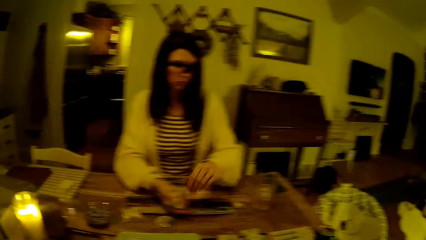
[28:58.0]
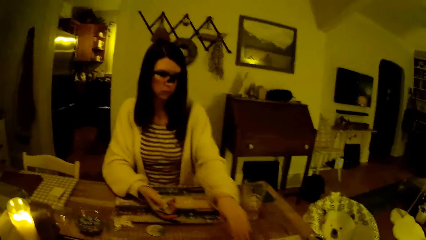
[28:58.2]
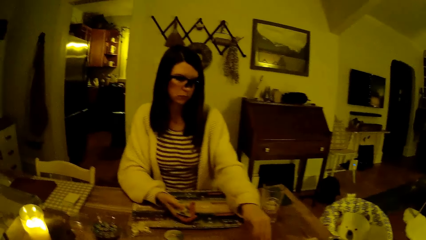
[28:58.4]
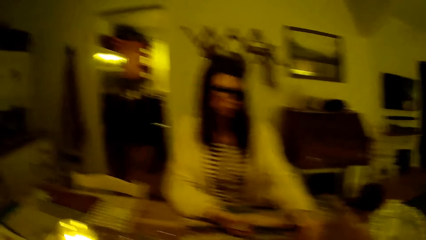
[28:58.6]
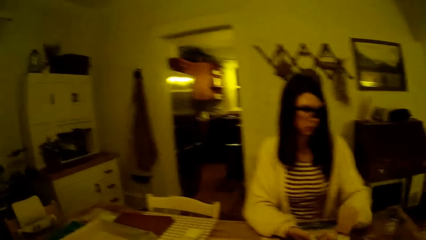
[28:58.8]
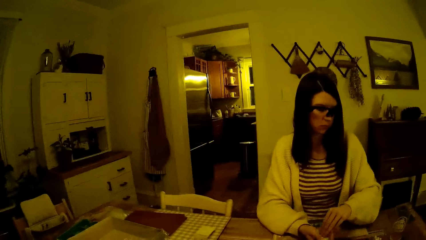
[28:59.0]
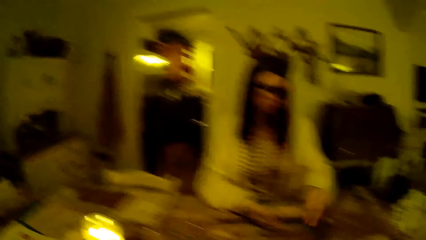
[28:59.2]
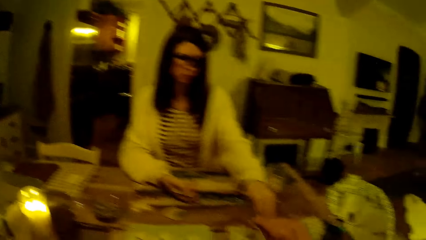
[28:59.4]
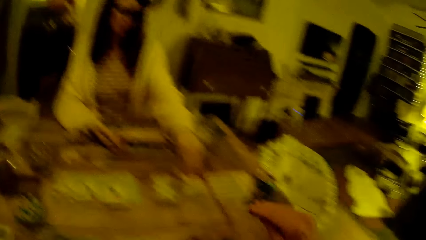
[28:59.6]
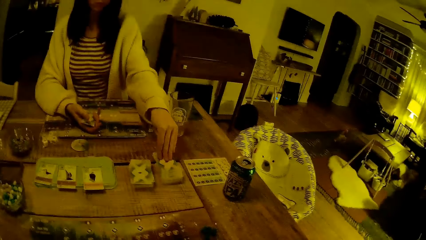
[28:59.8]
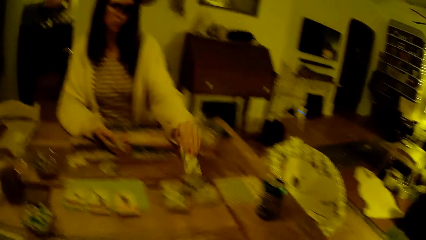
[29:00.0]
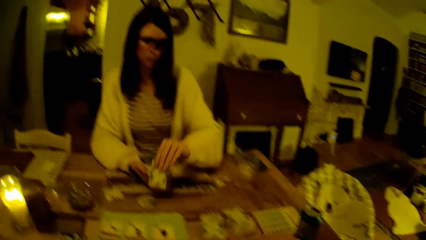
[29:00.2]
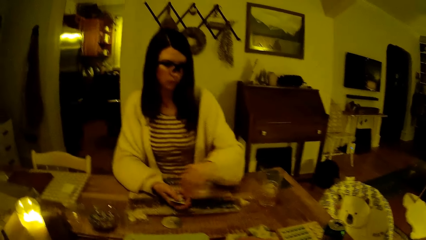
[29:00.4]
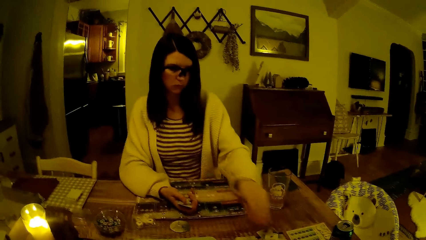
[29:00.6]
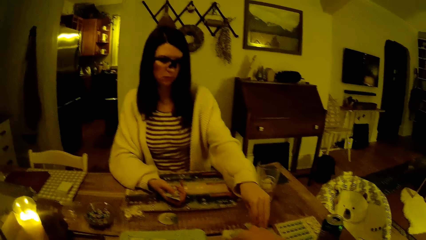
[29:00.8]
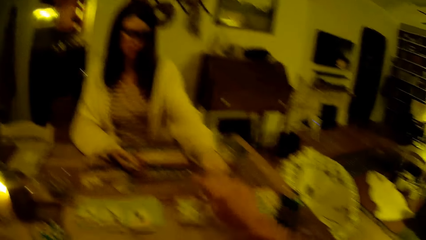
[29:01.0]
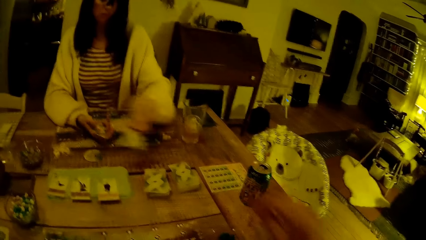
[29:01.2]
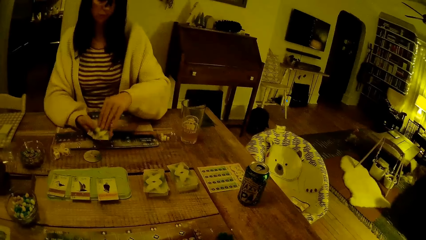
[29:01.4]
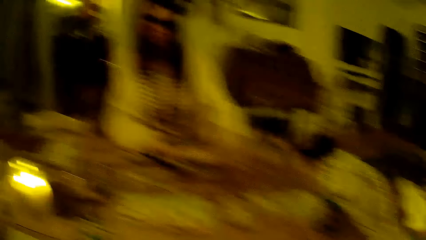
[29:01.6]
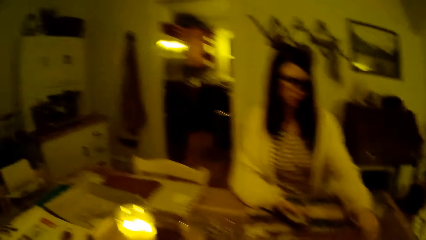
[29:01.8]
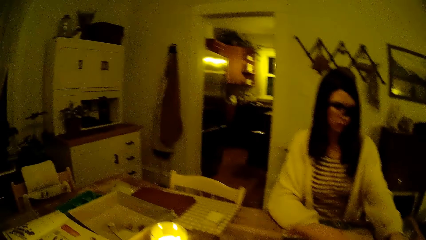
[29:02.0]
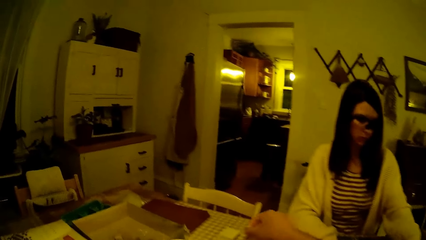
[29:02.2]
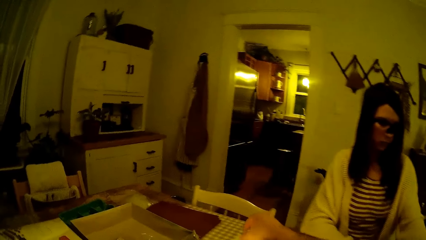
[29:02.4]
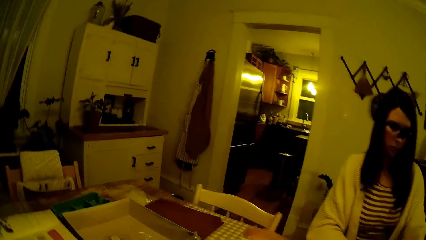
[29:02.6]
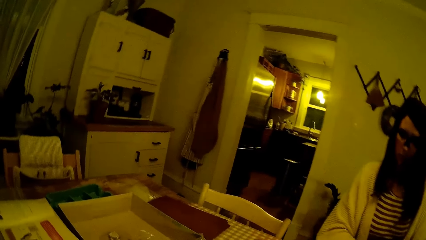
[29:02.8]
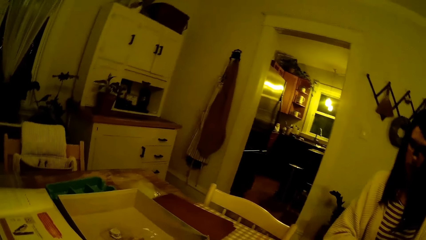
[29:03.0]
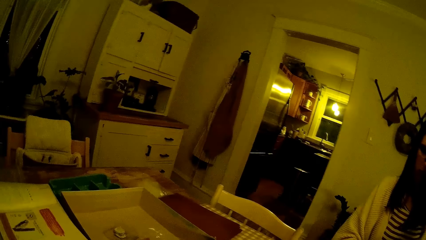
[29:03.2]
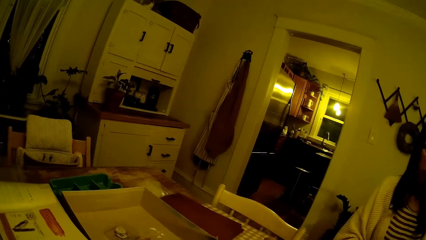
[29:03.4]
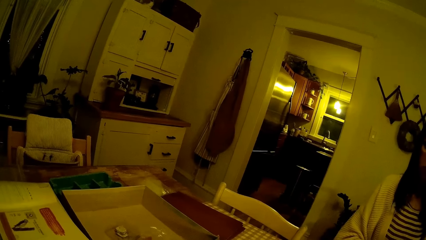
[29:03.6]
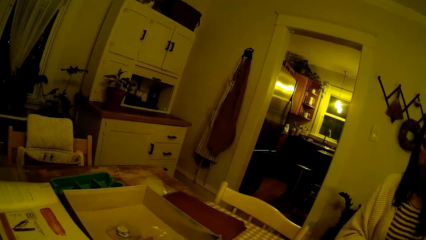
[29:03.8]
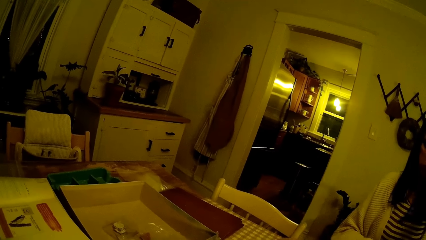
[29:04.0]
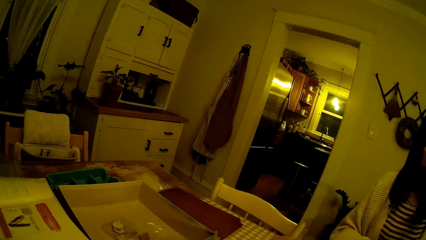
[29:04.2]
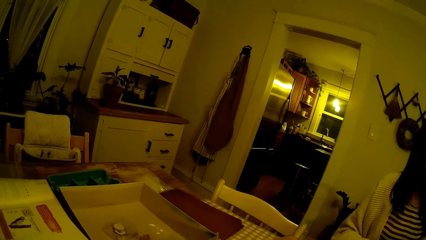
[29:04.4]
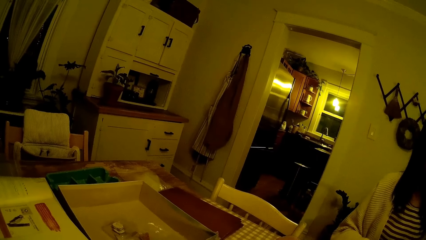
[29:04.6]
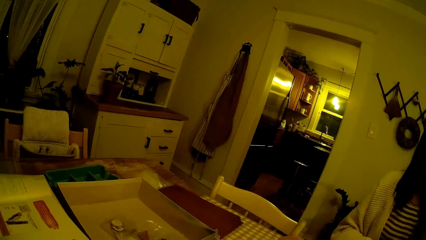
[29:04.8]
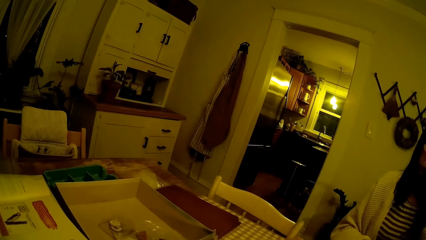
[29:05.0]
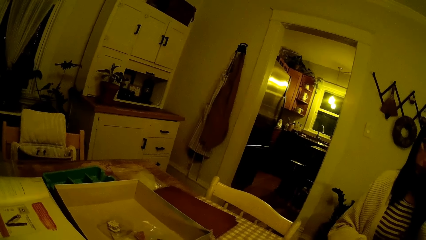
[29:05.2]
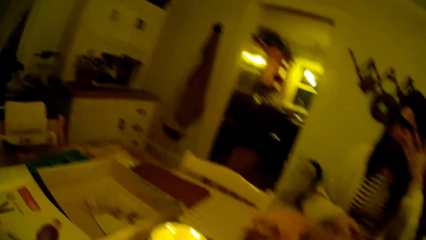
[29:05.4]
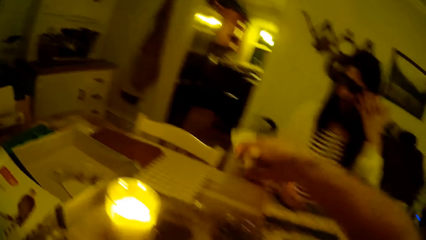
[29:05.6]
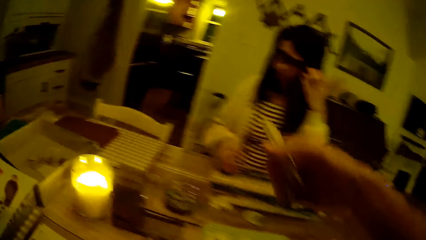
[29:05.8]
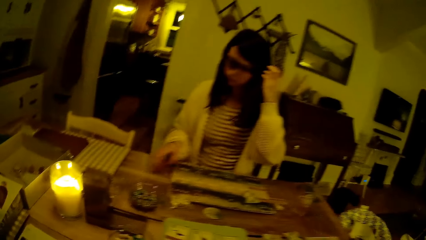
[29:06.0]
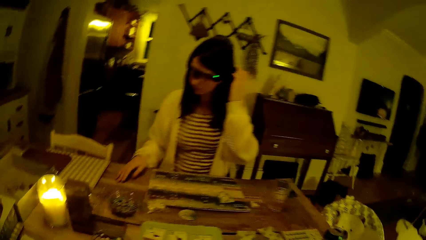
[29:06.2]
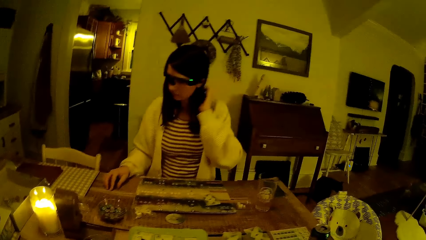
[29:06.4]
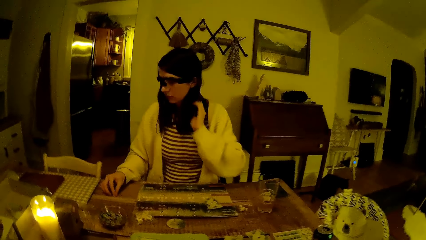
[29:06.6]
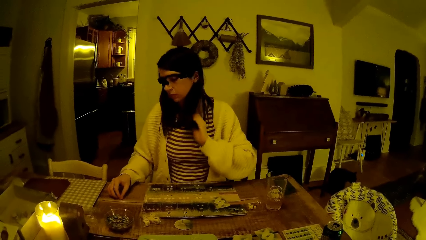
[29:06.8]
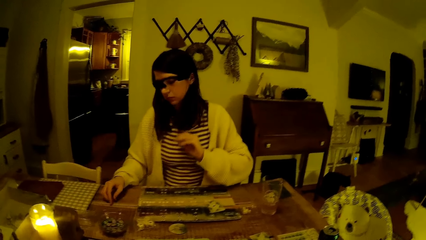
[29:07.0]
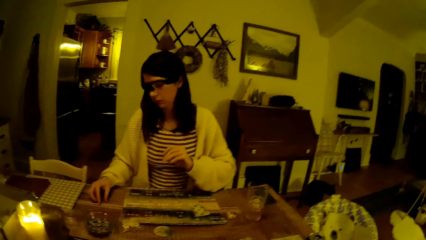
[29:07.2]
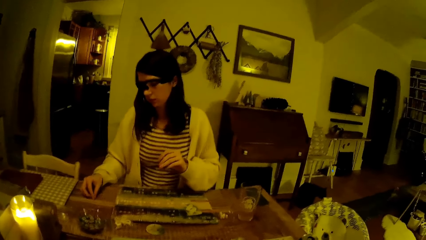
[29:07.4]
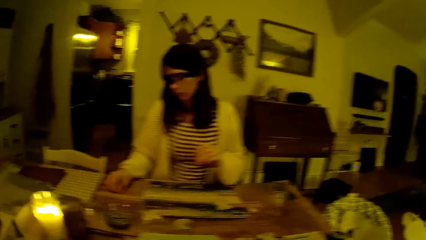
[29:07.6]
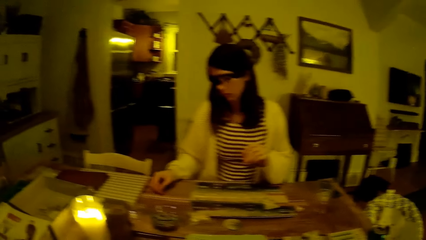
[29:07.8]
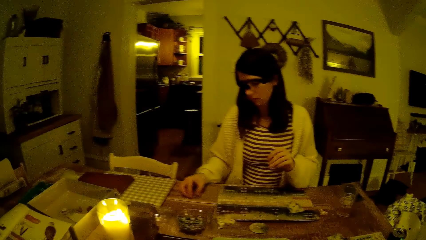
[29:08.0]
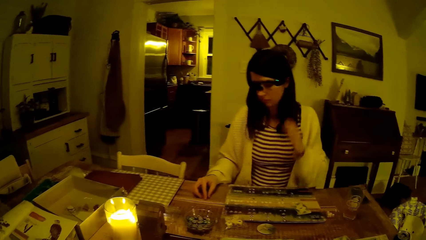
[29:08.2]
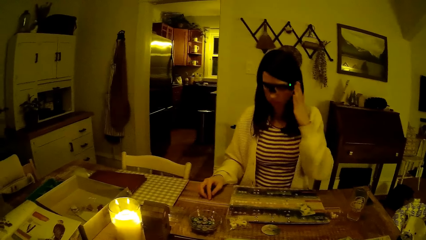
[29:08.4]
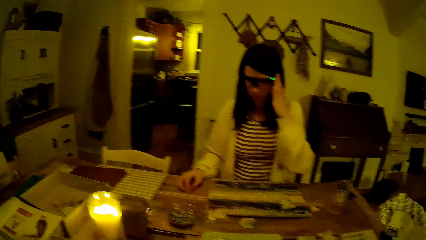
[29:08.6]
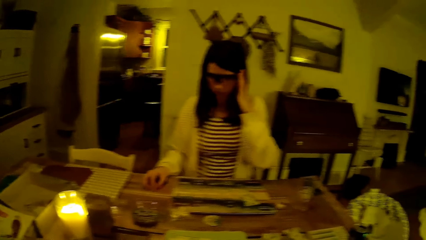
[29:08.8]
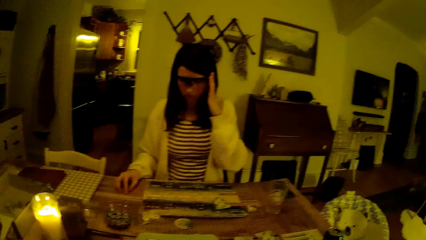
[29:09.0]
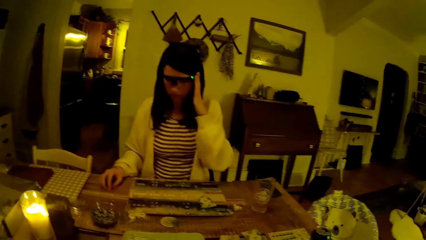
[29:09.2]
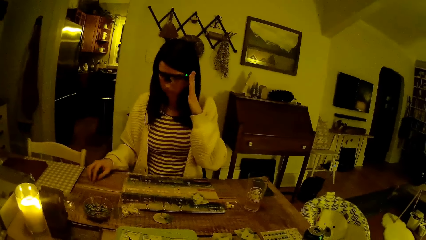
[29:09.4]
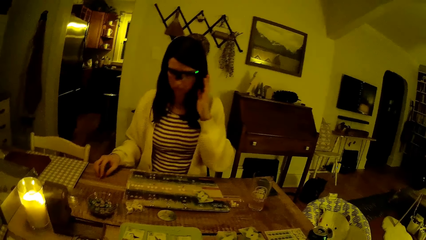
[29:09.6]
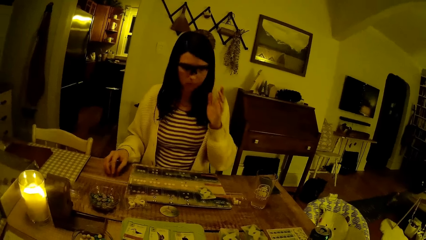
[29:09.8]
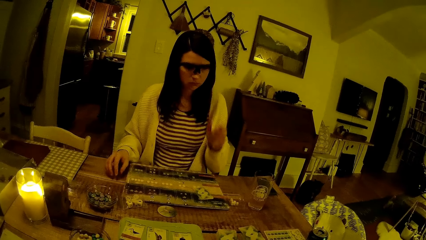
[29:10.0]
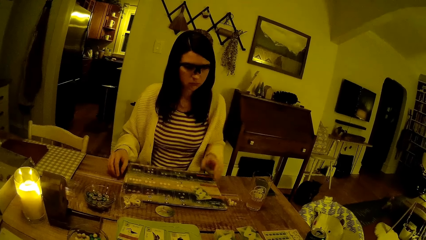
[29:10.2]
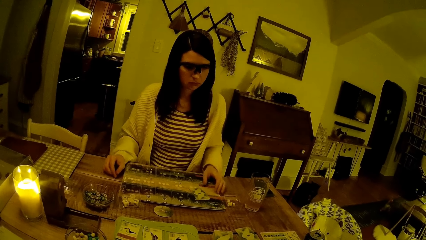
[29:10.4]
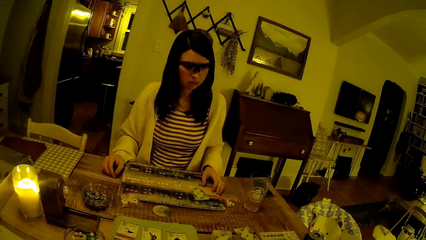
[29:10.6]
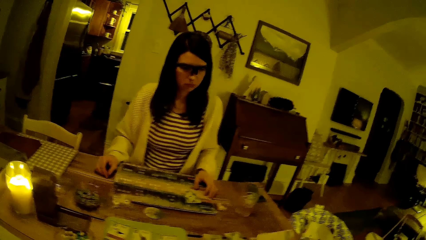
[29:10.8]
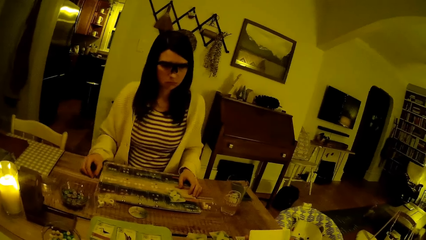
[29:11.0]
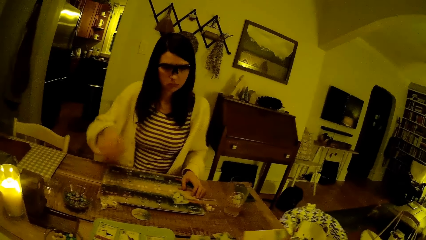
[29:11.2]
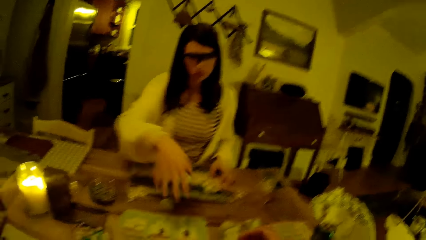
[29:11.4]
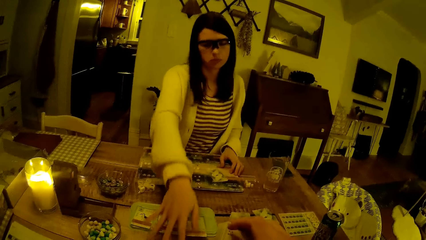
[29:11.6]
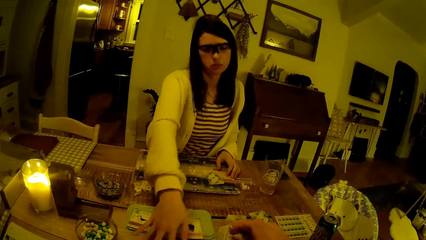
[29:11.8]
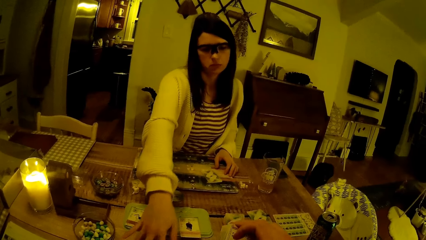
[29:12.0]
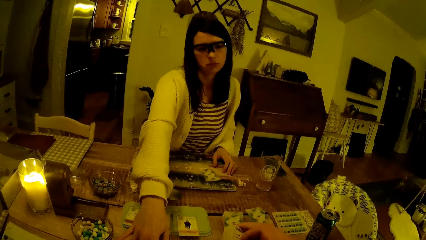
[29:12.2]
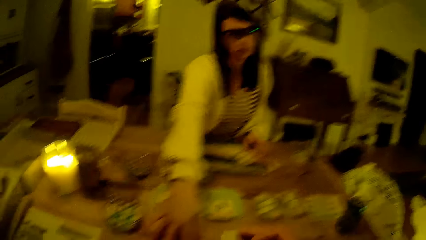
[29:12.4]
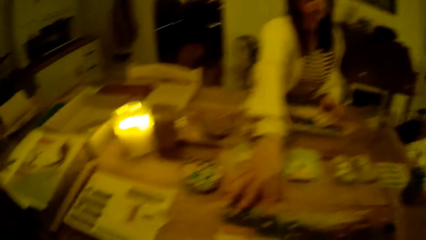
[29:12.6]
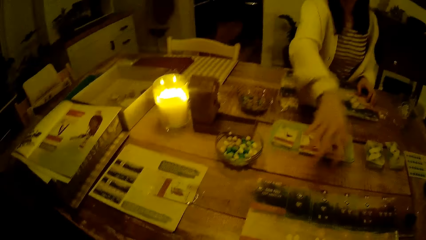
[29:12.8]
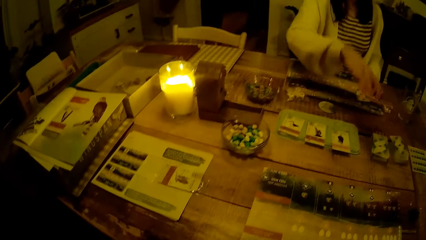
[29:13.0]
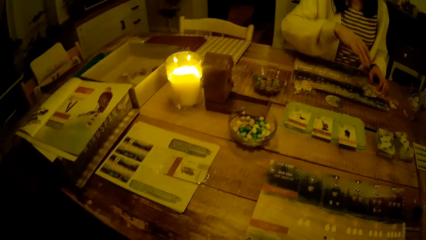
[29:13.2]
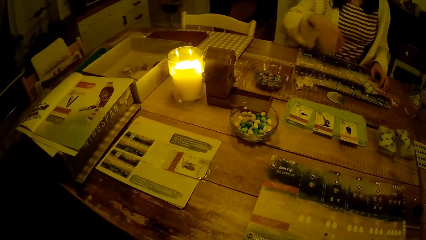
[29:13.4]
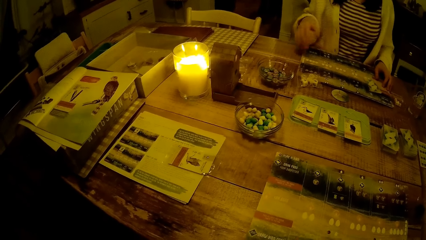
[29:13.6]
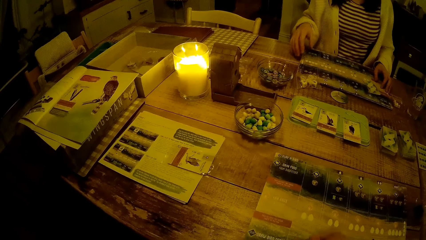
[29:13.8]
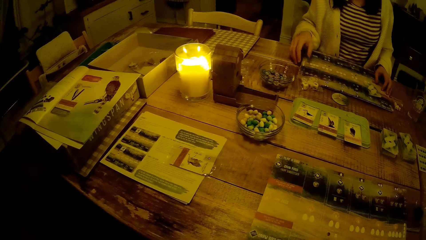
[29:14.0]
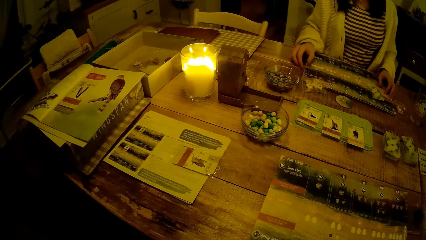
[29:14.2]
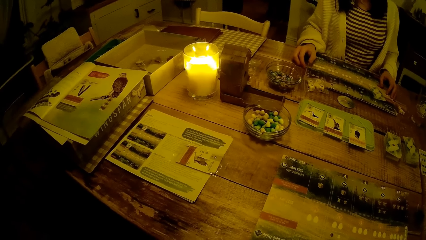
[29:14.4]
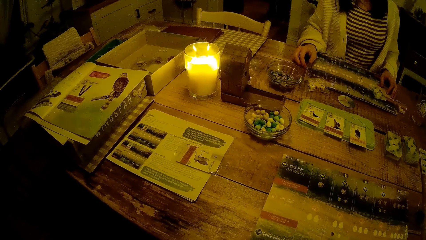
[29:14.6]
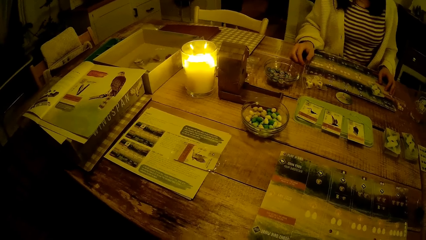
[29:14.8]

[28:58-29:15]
The woman passes the card from her left hand to her right hand. She picks up a card from the pack of cards on the table with her left hand. She passes the card from her left hand to her right hand. She picks up a card from the pack of cards on the table with her left hand. She passes the card from her left hand to her right hand. She picks up a card from the pack of cards on the table with her left hand. She passes the card from her left hand to her right hand. The camera wearer picks up the pack of cards on the table with his right hand. The woman adjusts her hair with her left hand. She adjusts a pair of sunglasses with her left hand. She puts something on the table. She touches a card on the table with her right hand.
